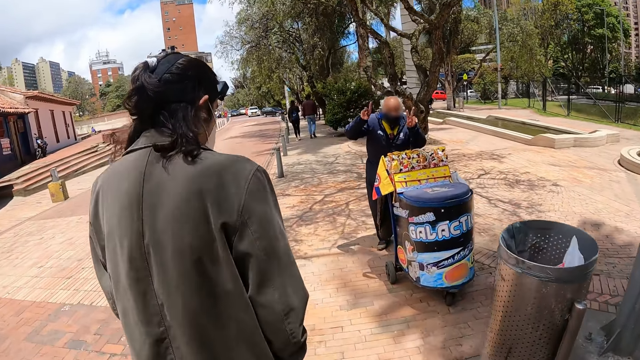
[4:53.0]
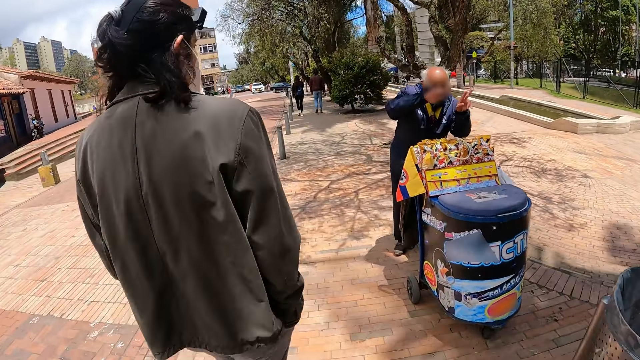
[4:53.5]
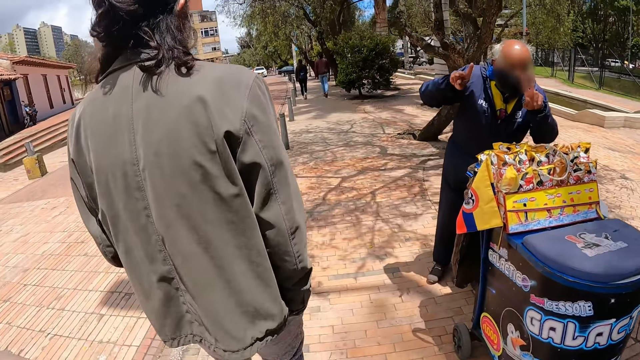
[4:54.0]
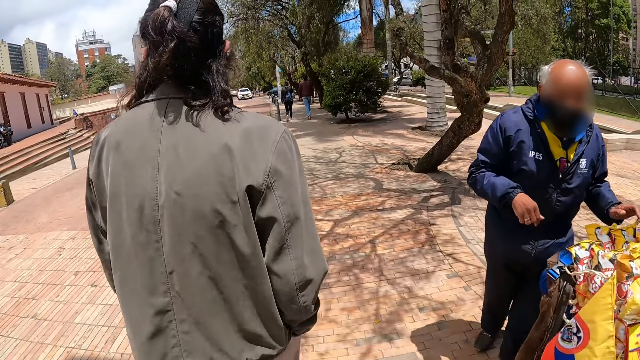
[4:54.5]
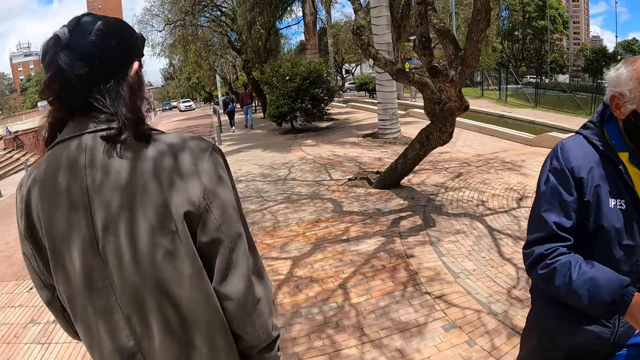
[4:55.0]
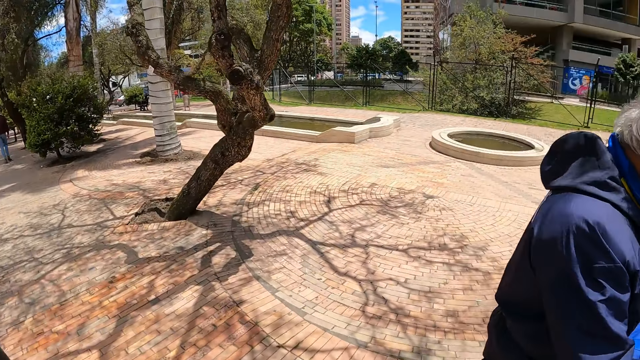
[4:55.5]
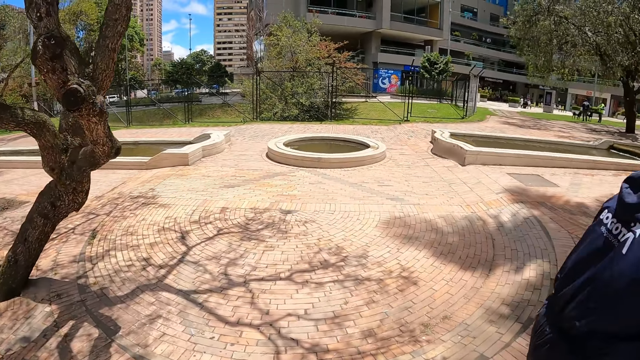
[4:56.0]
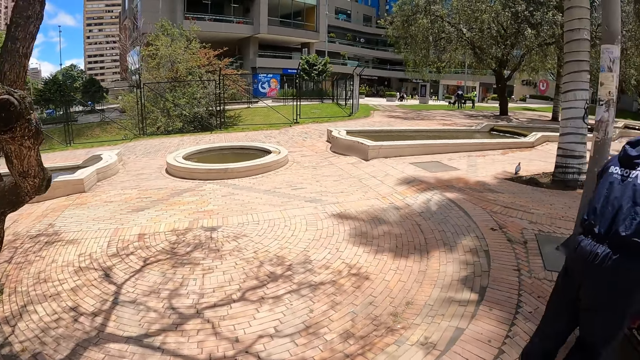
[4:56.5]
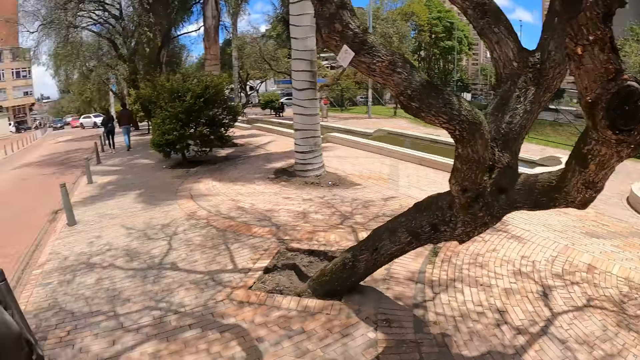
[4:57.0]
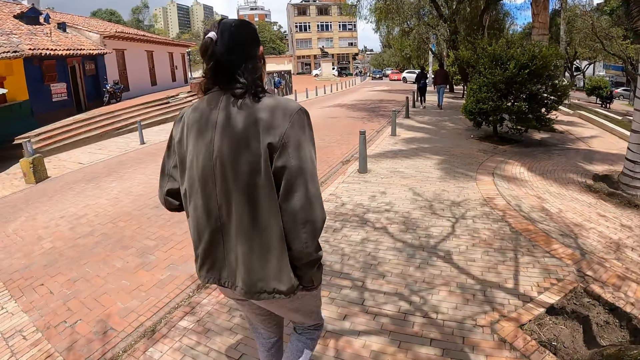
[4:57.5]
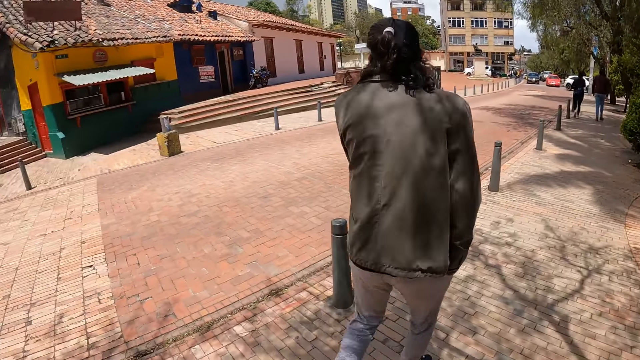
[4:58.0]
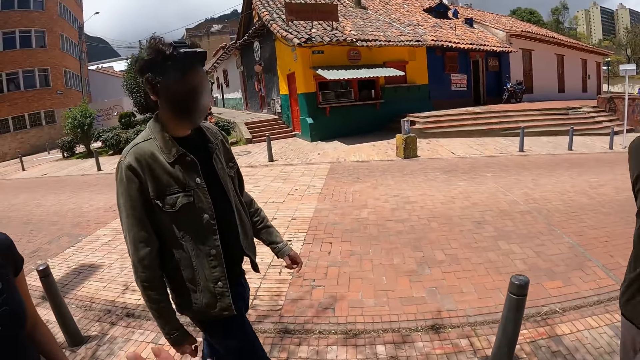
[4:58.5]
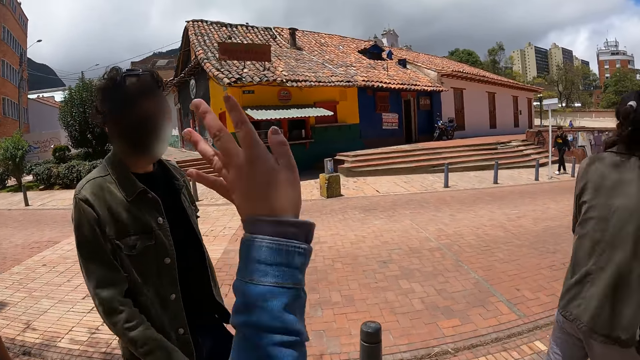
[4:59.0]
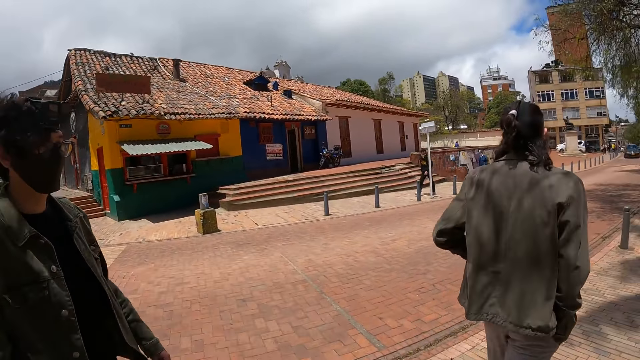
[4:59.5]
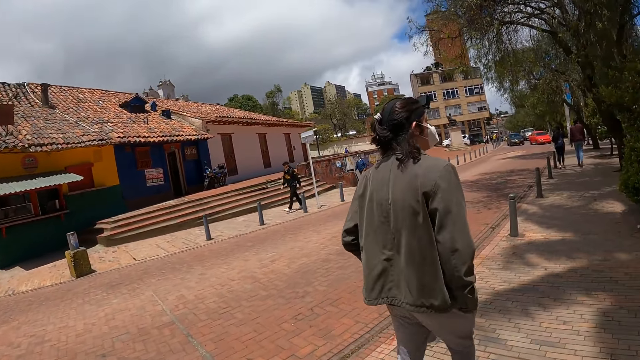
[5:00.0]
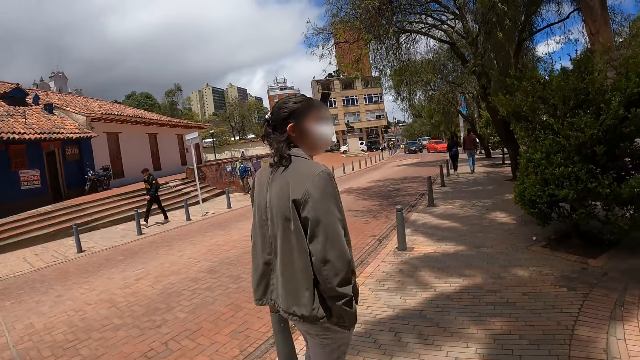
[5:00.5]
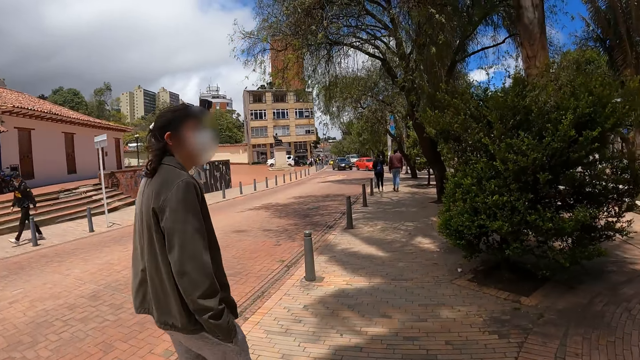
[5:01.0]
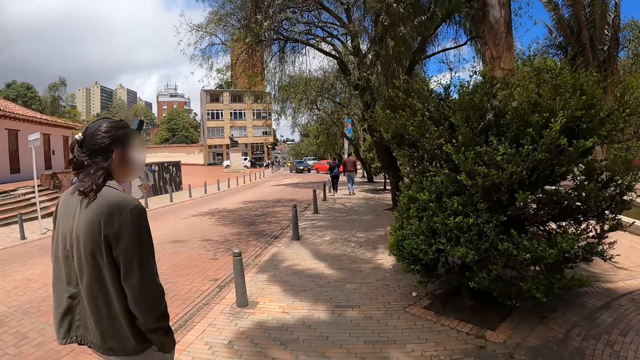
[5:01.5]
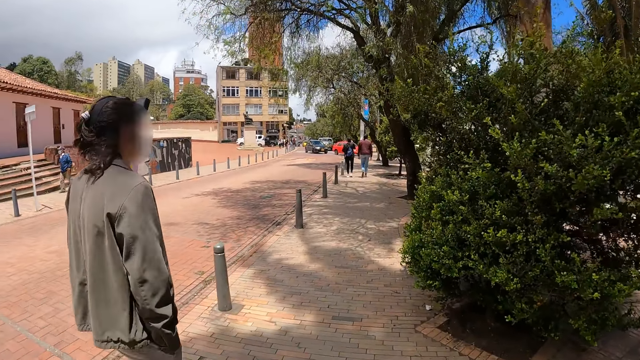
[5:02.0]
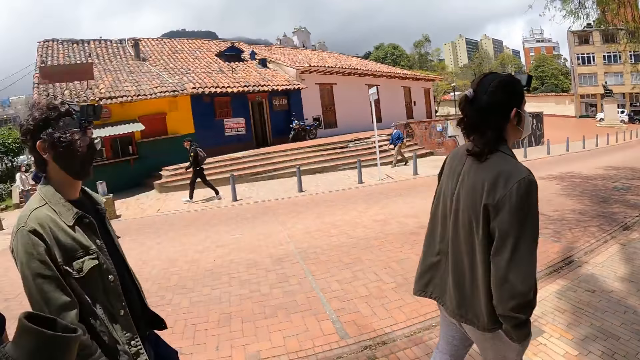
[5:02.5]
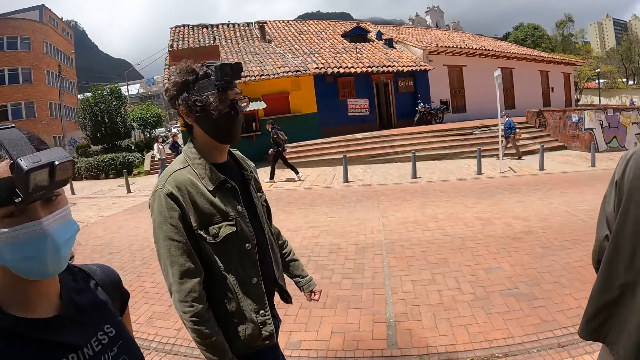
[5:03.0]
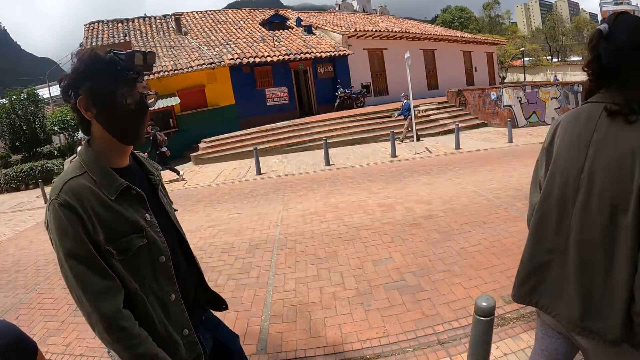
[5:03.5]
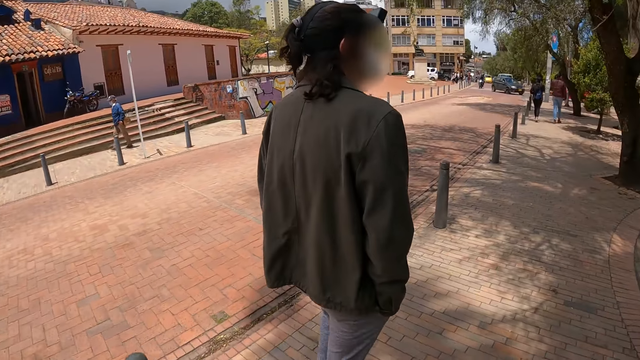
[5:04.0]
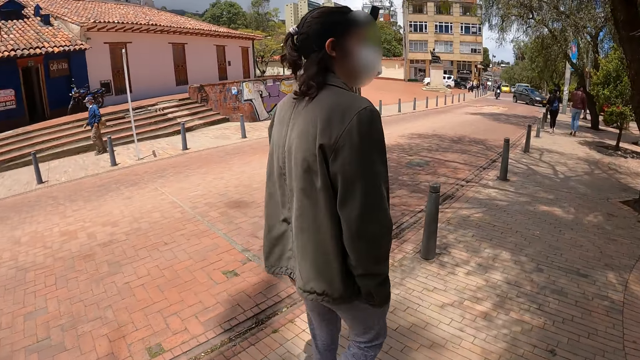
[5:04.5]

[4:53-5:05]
The camera wearer looks around. They look around again. They move the hand. They look around.

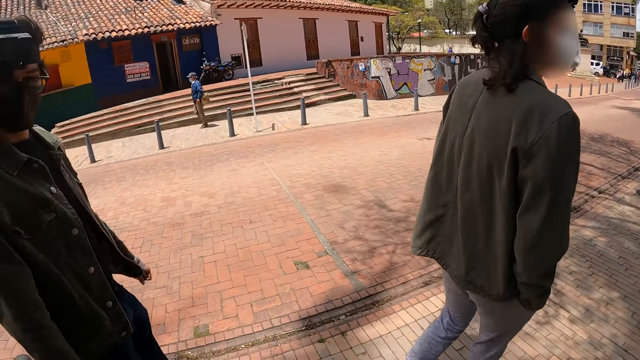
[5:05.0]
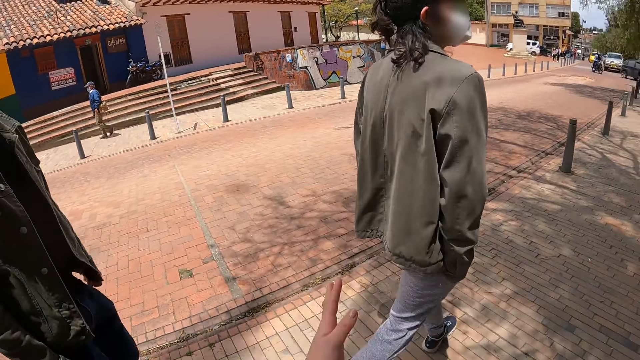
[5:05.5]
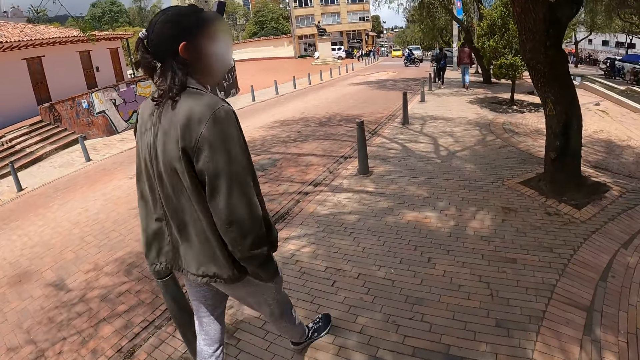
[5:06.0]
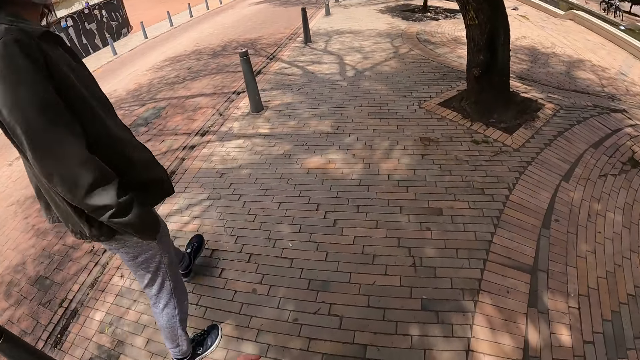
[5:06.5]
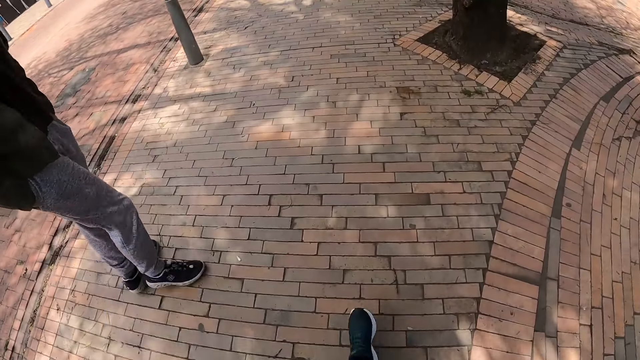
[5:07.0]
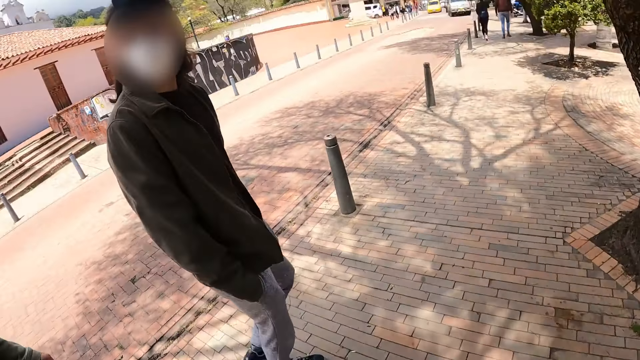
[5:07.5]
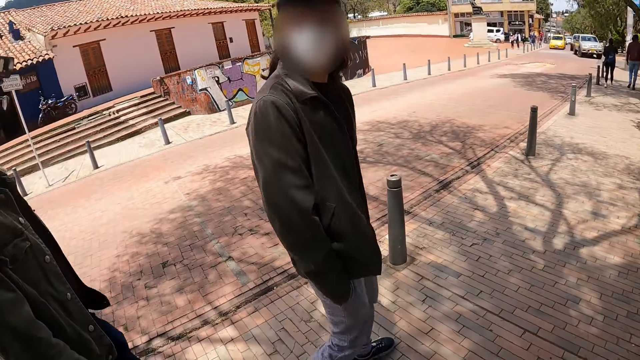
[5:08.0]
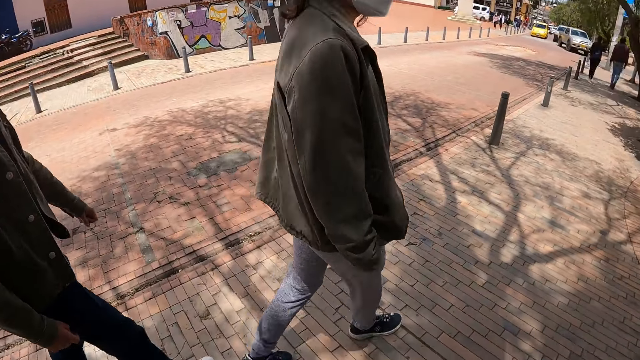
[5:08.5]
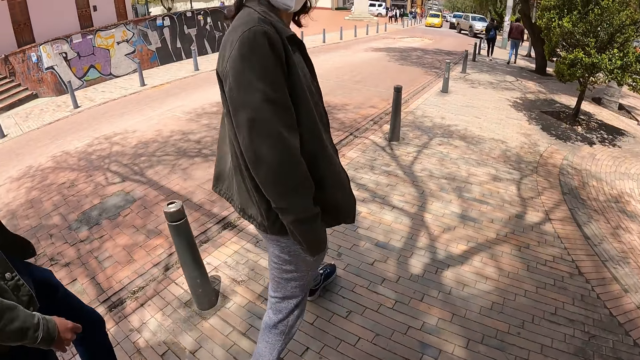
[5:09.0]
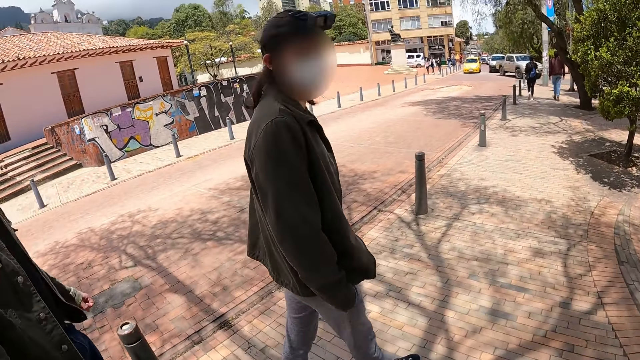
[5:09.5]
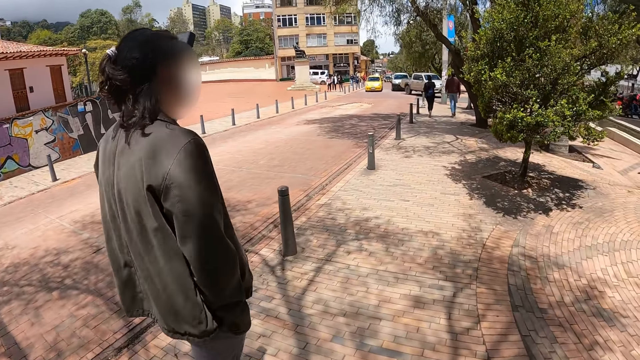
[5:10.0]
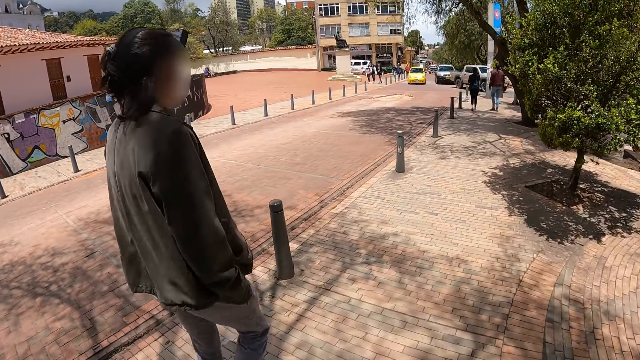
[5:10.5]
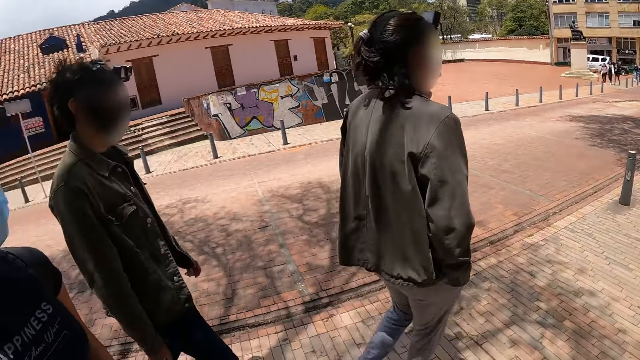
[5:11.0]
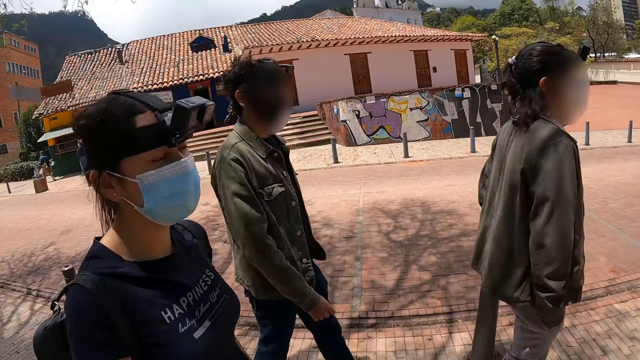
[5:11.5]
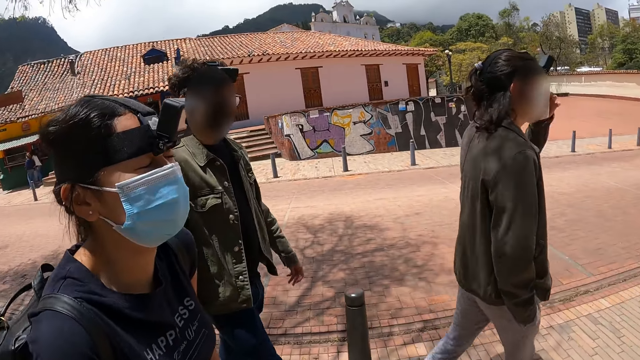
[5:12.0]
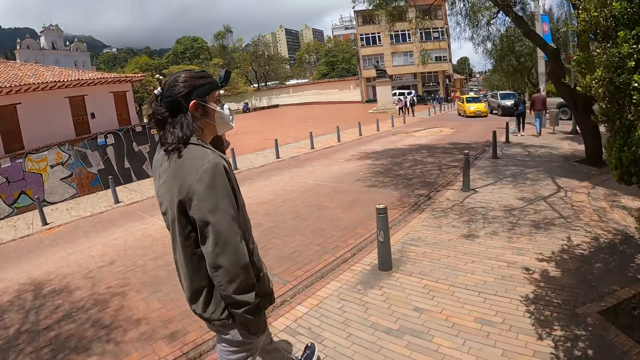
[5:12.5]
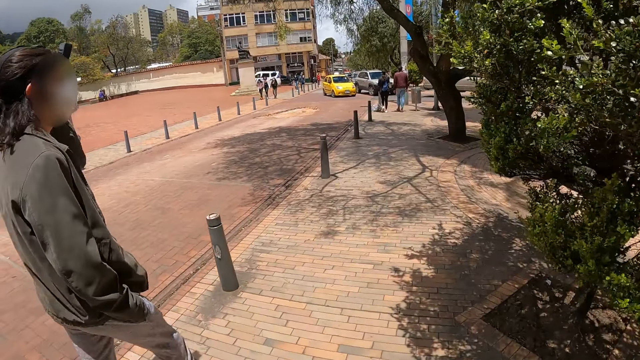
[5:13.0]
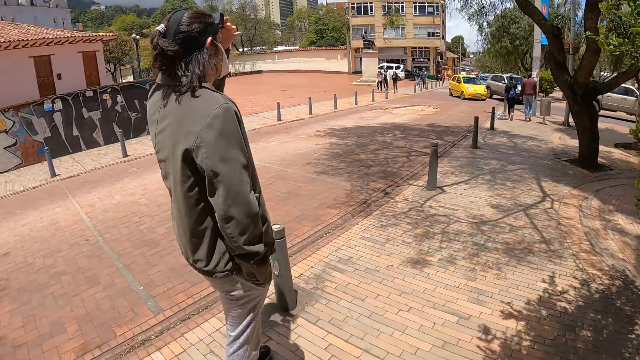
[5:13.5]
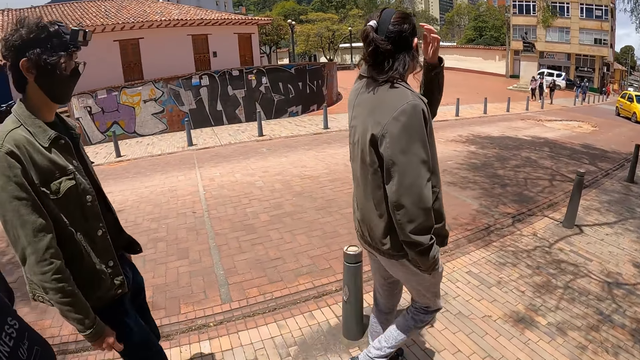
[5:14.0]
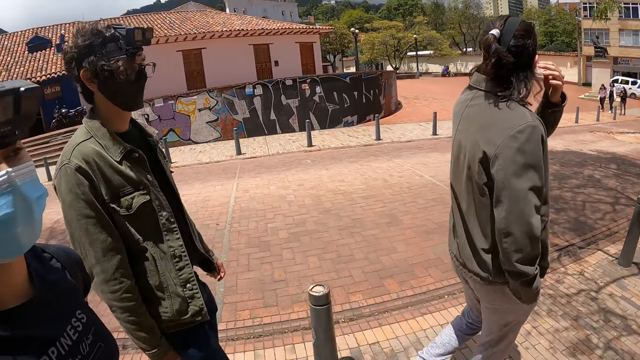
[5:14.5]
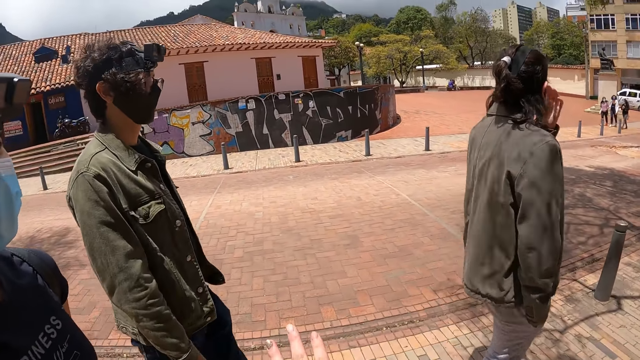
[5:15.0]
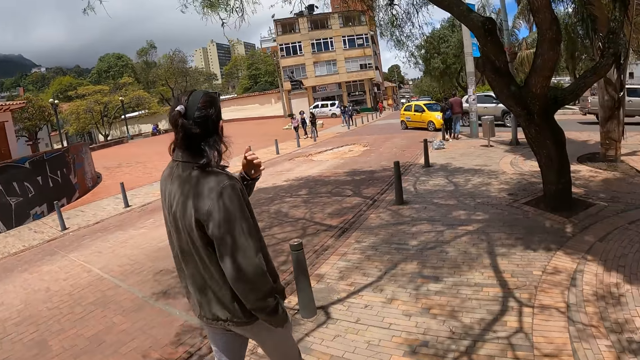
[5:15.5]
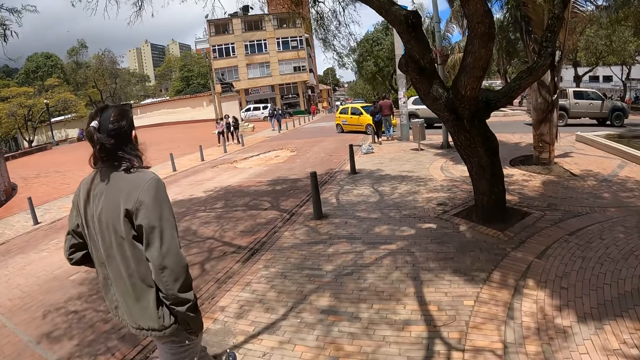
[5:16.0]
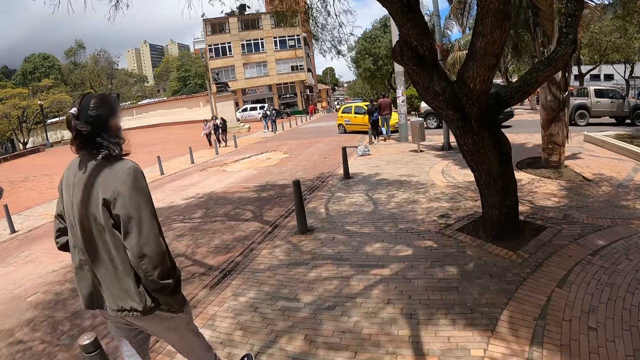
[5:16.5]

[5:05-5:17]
The camera wearer moves the hand. A man looks at the camera wearer. The camera wearer looks around. They look around again.
